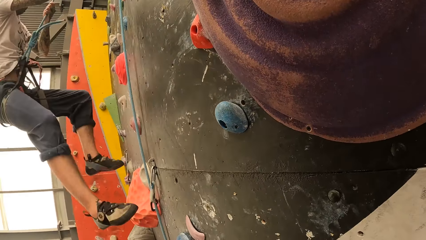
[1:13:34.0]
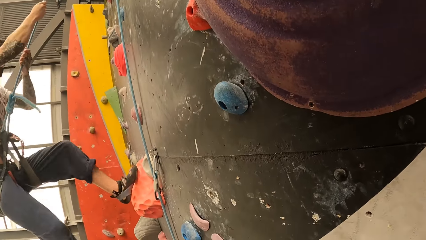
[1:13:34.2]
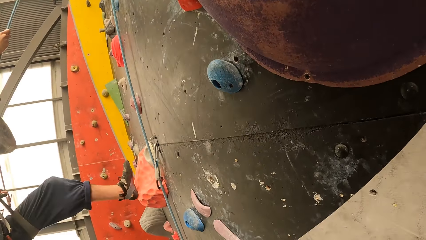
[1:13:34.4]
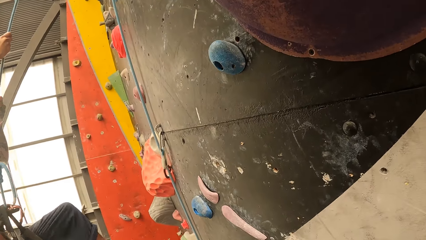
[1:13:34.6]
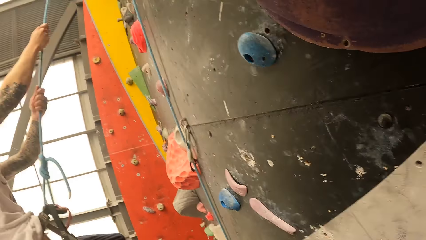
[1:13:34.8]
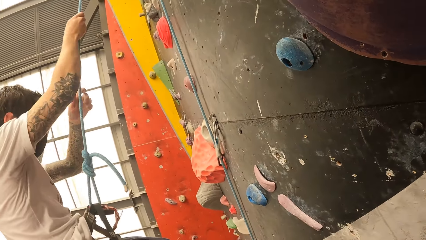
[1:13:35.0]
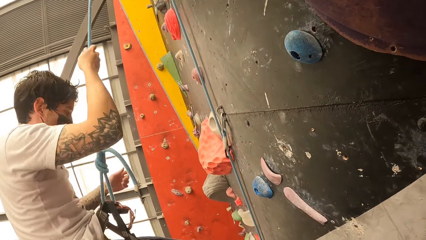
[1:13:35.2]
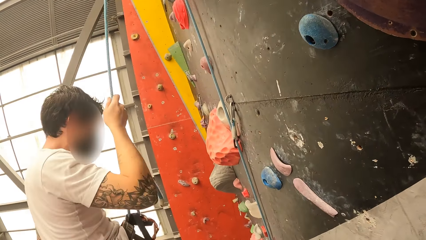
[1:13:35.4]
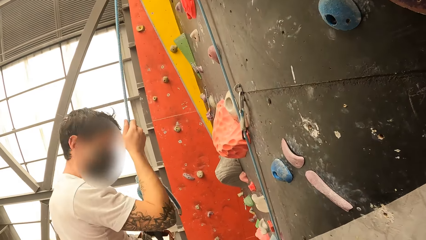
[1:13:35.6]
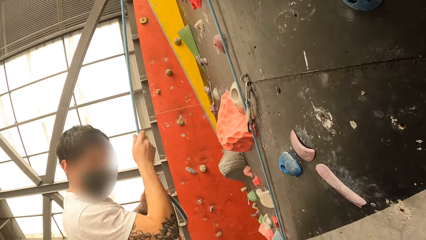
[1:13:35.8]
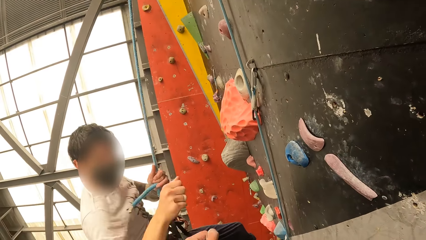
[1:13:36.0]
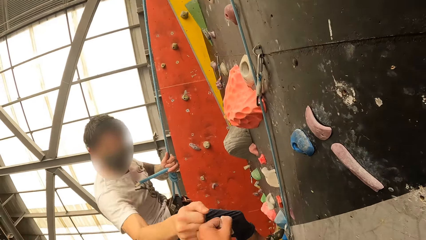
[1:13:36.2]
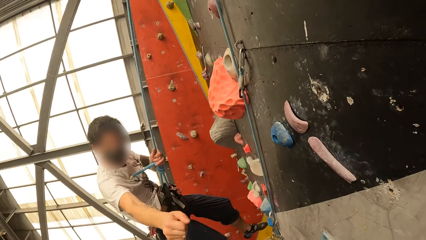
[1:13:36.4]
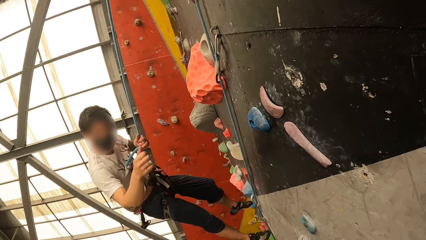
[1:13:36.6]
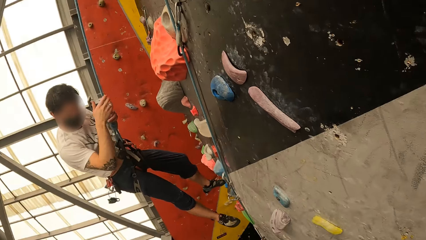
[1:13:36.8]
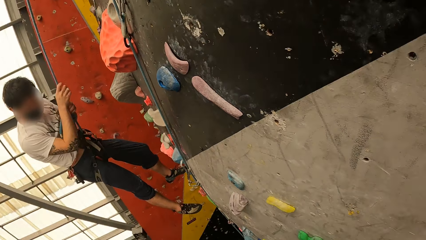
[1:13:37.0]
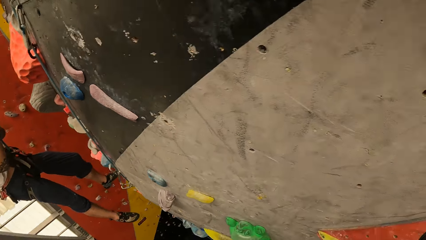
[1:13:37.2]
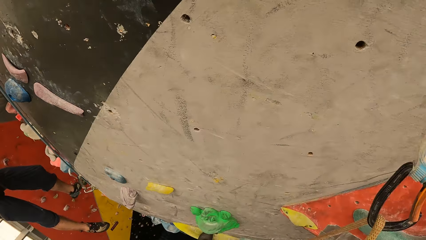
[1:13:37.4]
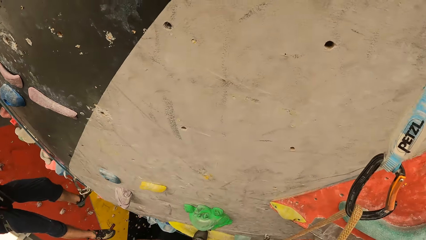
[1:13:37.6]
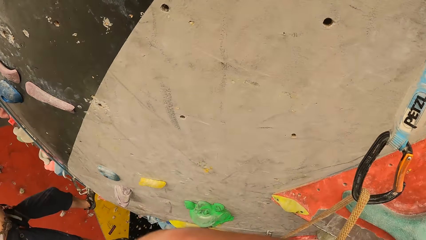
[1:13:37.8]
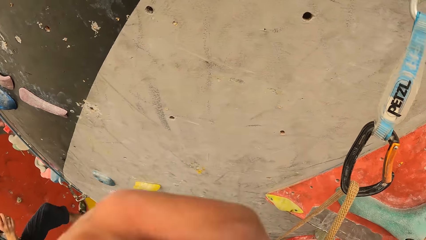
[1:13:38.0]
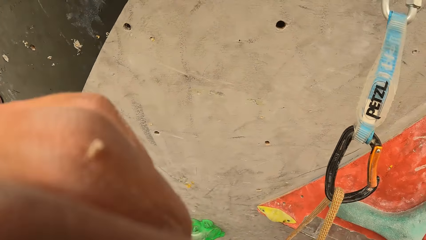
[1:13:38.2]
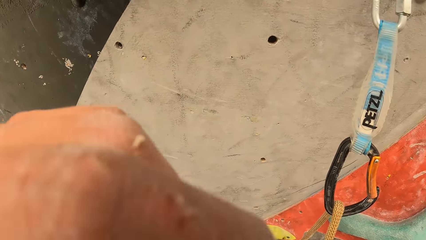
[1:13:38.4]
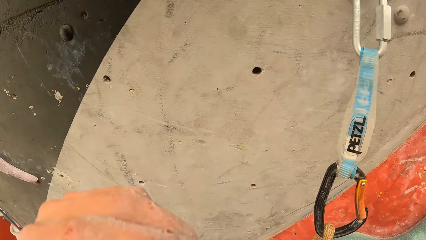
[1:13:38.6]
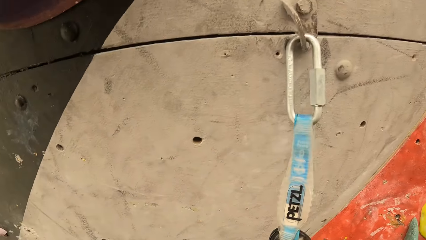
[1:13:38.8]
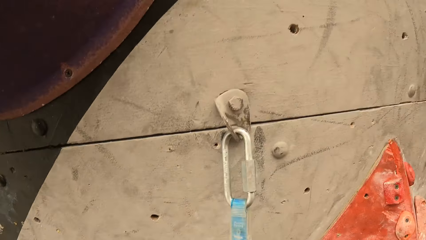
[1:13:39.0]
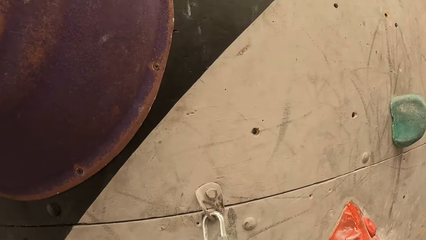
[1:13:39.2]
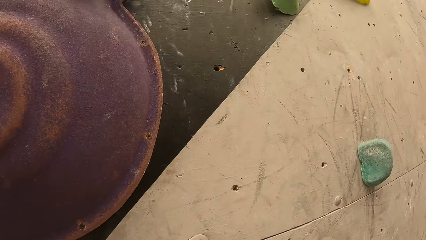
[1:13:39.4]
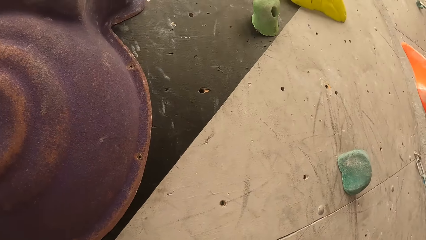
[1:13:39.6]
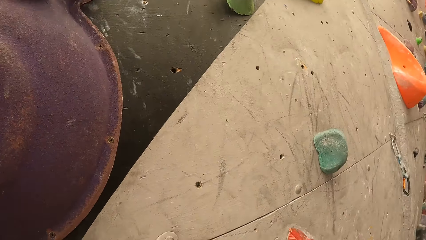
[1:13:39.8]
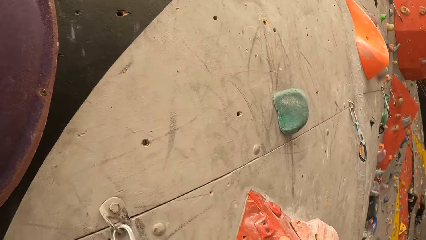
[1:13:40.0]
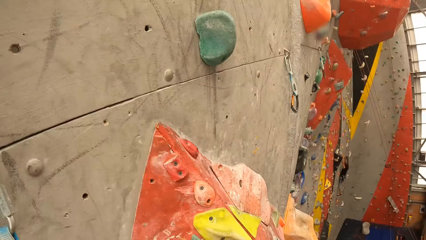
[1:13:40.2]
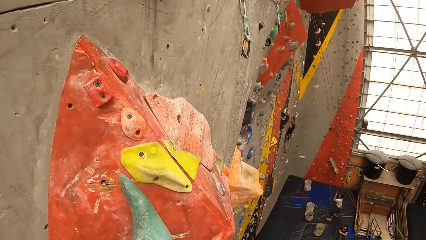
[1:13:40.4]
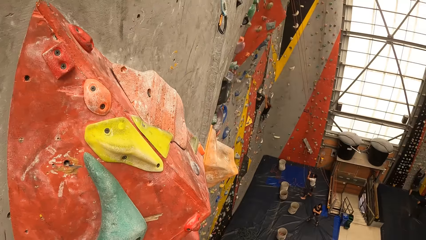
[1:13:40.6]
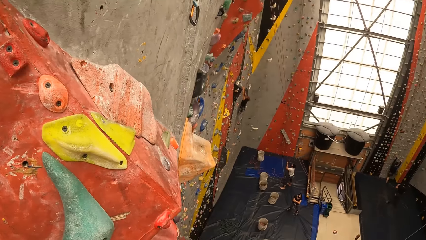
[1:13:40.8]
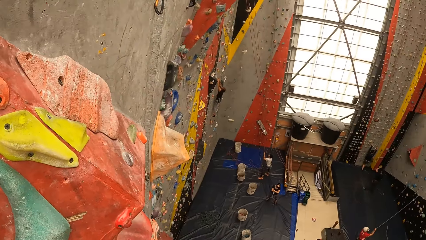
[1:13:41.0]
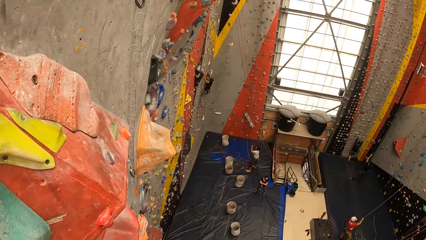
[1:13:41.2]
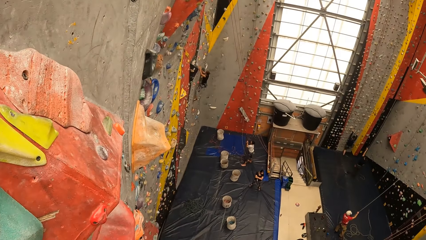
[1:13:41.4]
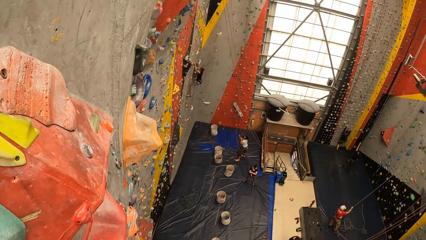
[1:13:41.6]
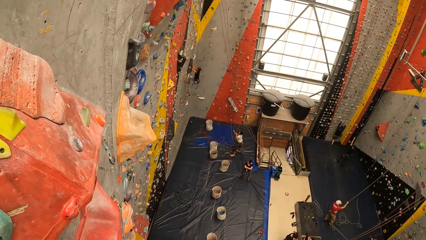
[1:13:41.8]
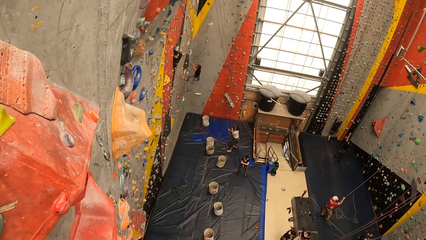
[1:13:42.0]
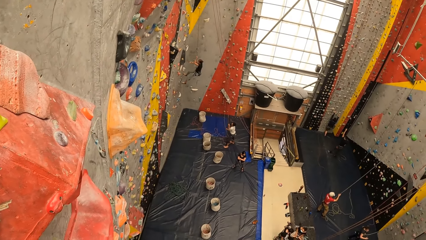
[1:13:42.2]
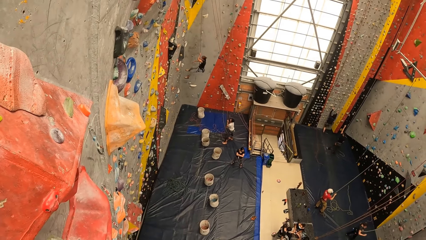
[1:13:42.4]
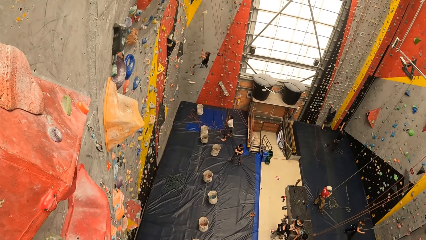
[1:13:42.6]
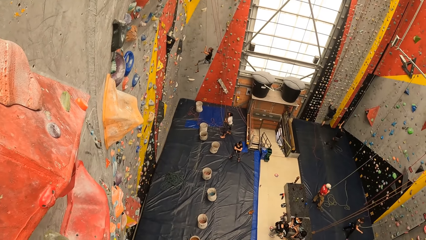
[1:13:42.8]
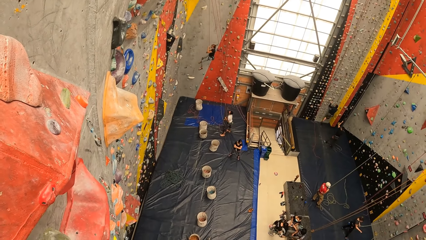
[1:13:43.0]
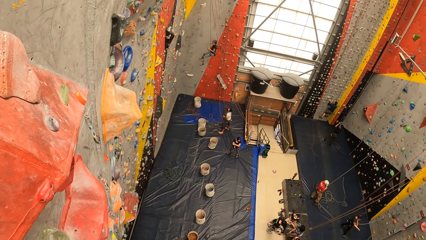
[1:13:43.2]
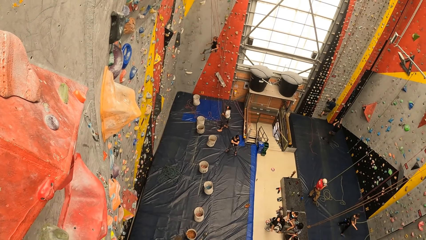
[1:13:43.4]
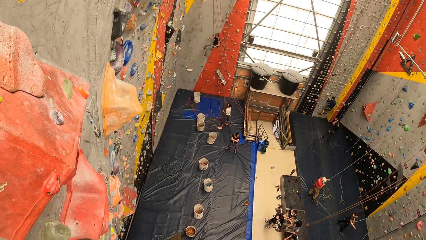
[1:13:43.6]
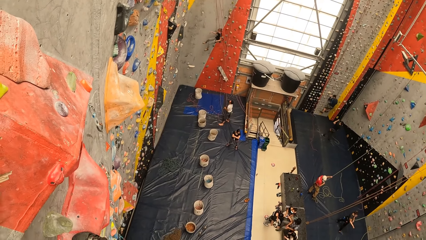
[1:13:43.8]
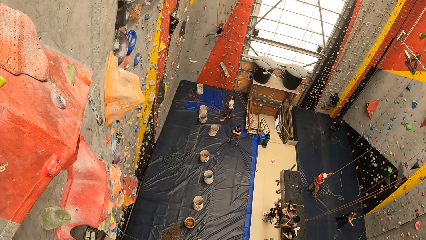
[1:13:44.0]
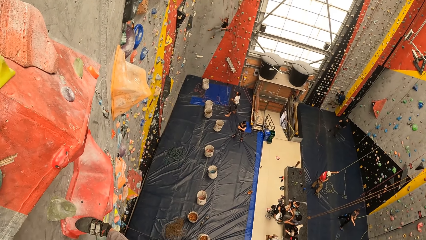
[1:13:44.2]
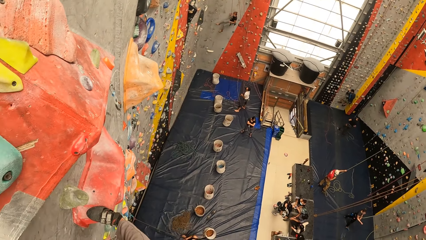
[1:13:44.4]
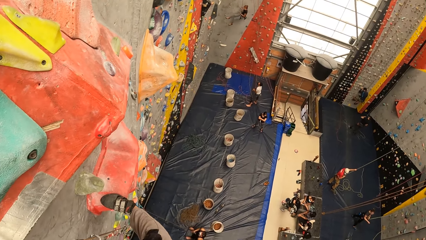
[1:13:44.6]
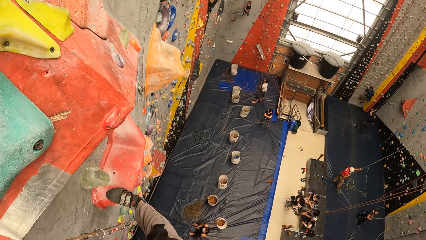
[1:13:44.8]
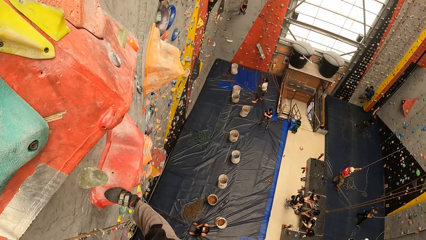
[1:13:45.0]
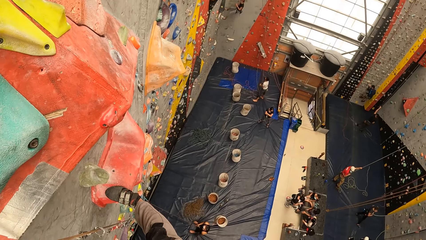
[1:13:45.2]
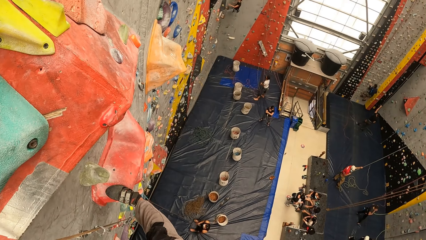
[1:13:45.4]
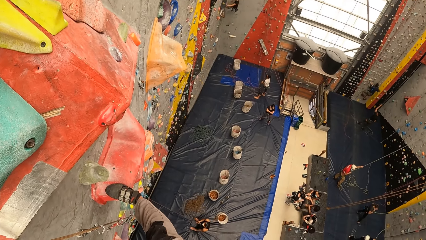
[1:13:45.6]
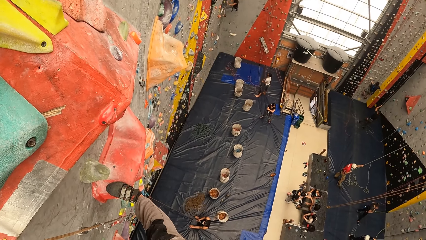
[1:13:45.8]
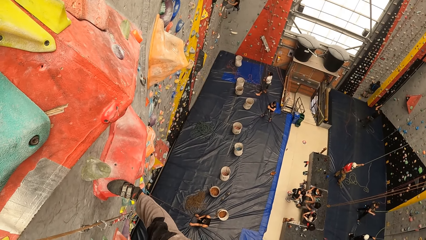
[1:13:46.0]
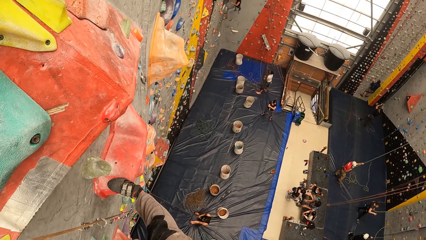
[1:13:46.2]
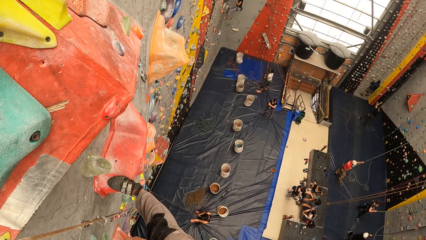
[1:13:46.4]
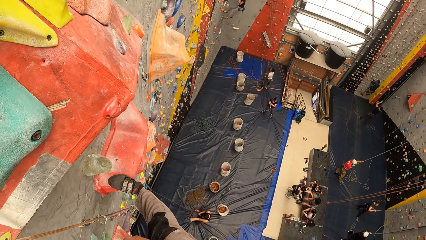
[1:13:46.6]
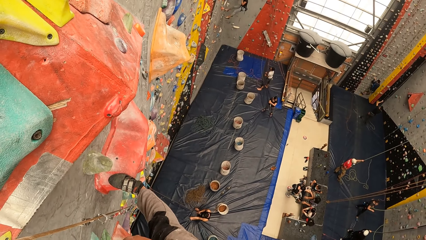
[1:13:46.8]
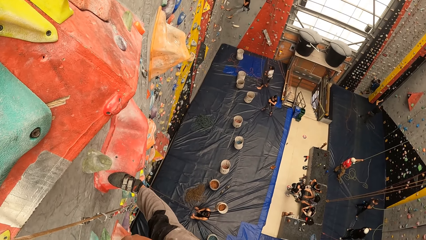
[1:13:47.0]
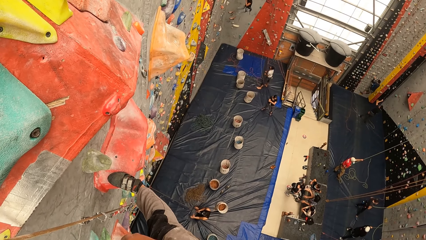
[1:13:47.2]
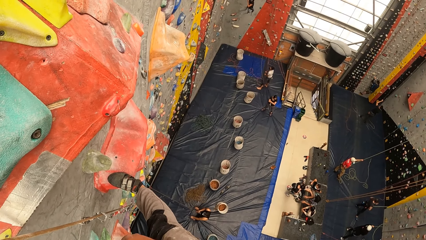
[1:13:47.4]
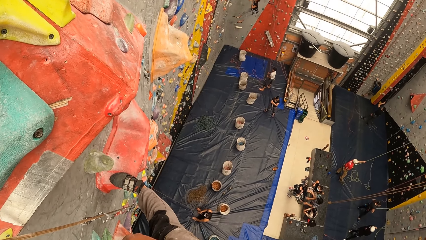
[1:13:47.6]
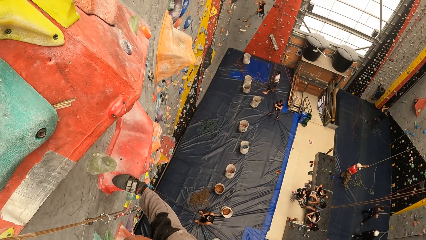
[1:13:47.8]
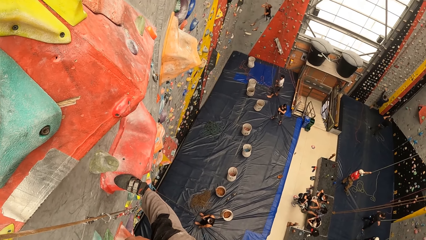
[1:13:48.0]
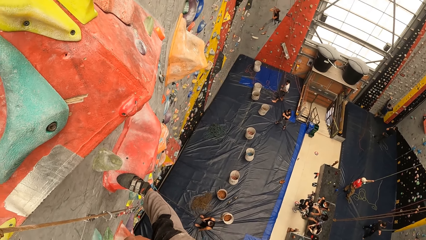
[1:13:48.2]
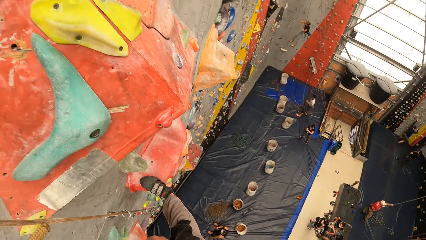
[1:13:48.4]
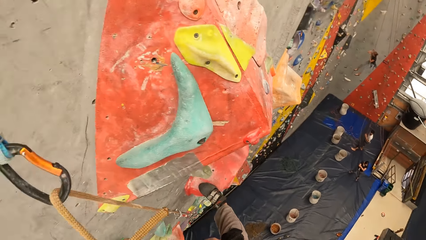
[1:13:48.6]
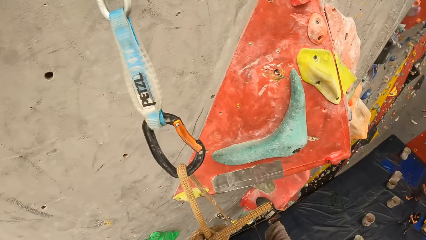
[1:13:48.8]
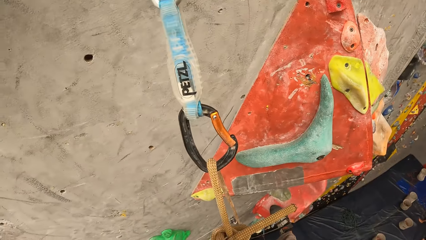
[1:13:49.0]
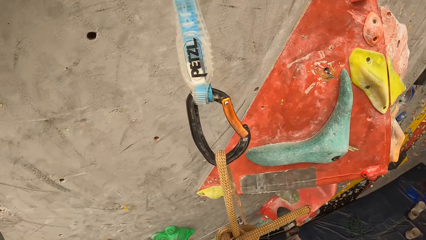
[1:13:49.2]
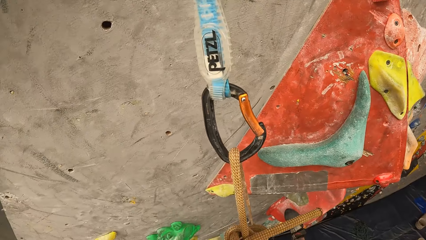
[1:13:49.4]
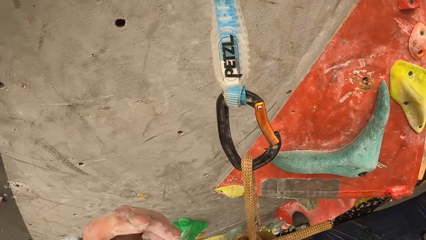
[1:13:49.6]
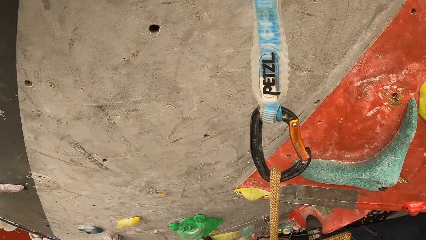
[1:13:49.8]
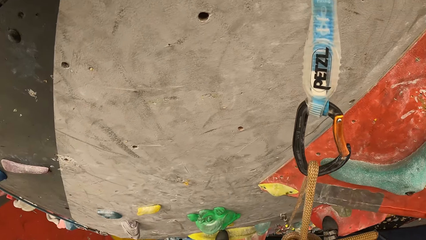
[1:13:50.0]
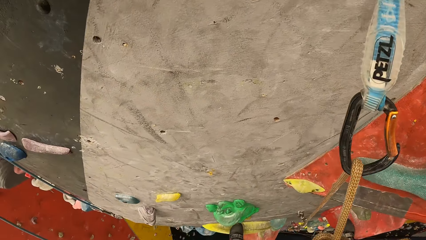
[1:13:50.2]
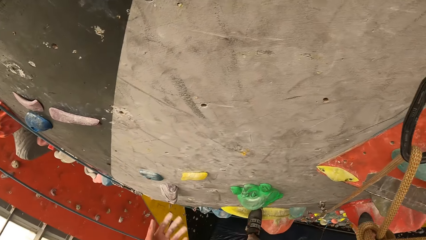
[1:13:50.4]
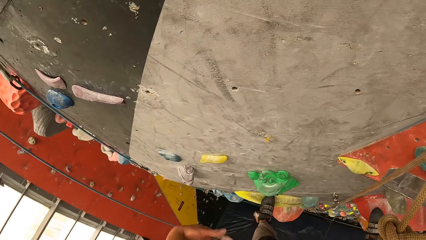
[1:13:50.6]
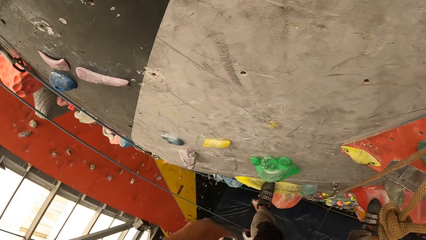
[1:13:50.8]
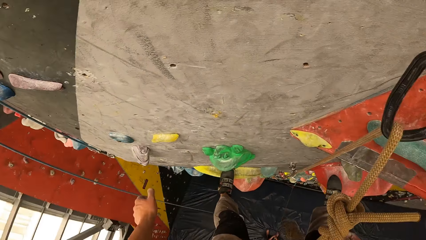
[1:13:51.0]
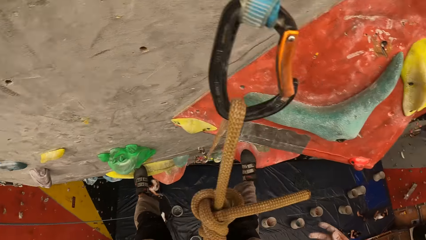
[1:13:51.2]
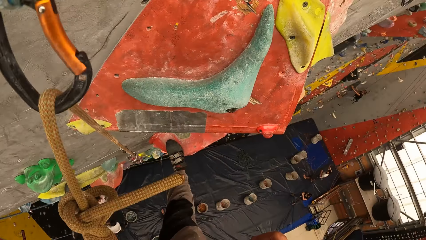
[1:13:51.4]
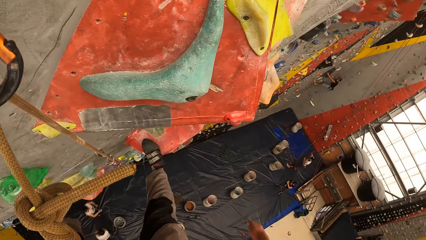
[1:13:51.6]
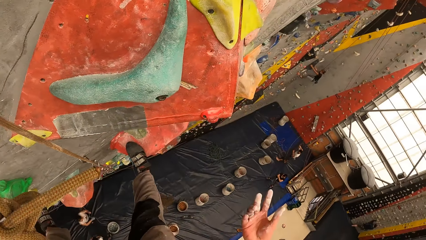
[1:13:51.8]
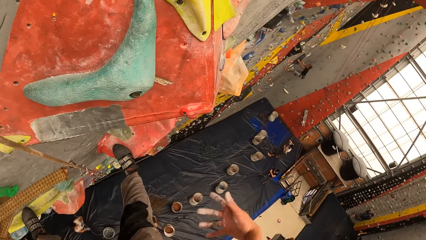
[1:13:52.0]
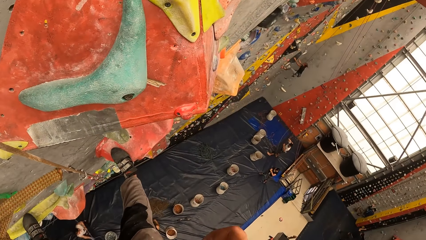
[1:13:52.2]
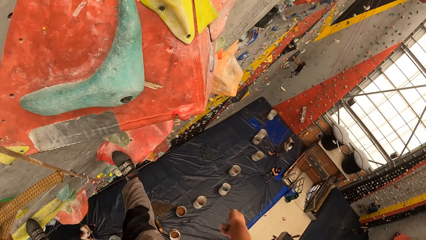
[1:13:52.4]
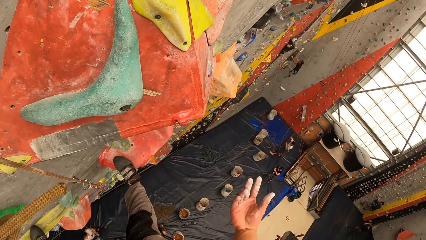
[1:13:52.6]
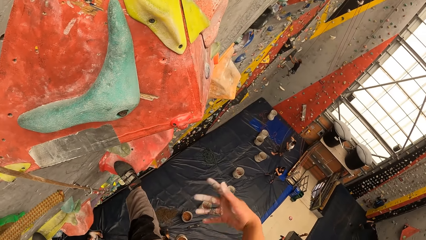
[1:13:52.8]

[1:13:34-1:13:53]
A man jumps down from the rock wall. The man climbs down the rock climbing. The camera wearer stares at the floor. They shake hands. They look around the rock climbing.
